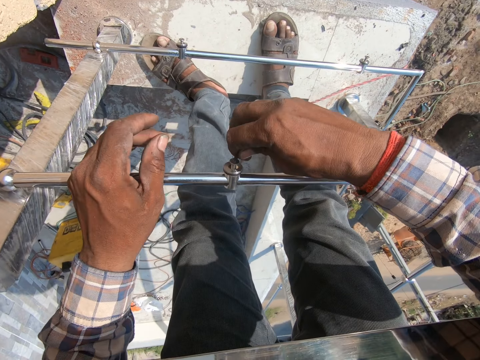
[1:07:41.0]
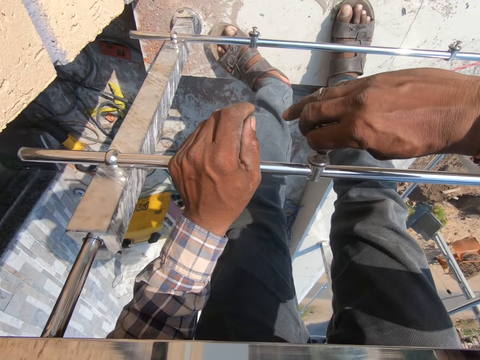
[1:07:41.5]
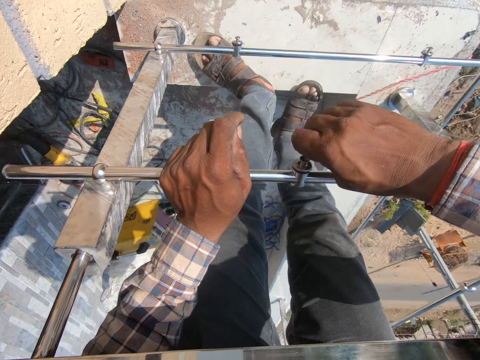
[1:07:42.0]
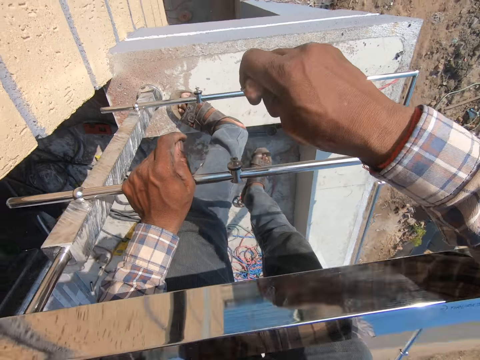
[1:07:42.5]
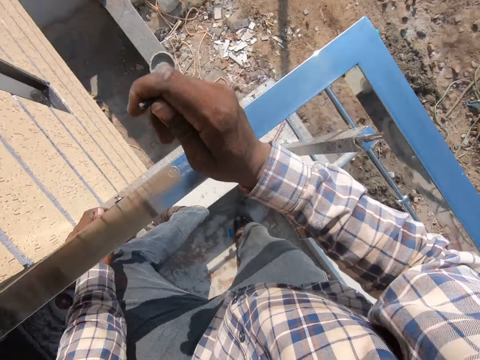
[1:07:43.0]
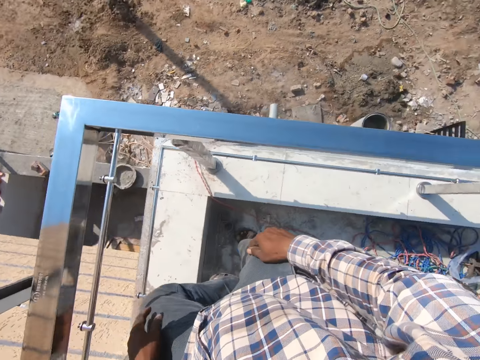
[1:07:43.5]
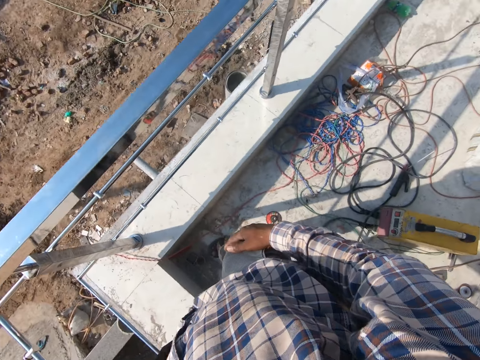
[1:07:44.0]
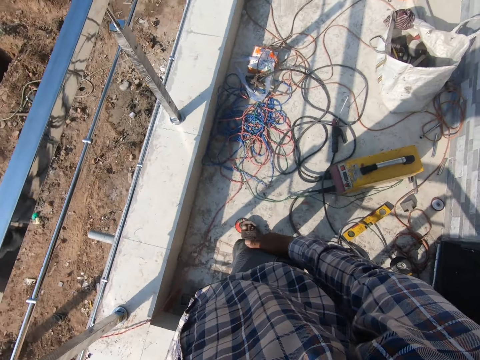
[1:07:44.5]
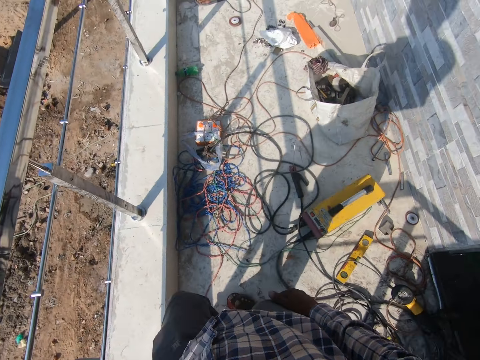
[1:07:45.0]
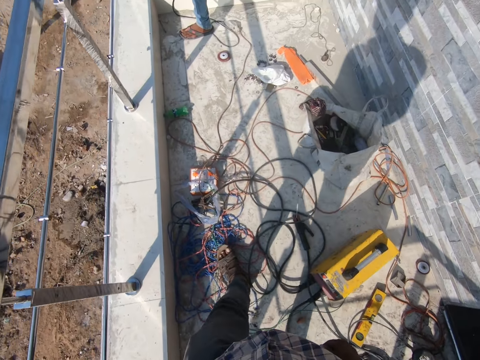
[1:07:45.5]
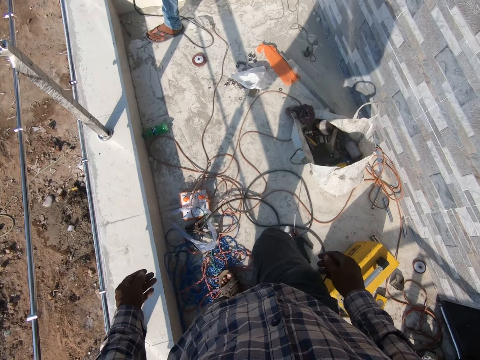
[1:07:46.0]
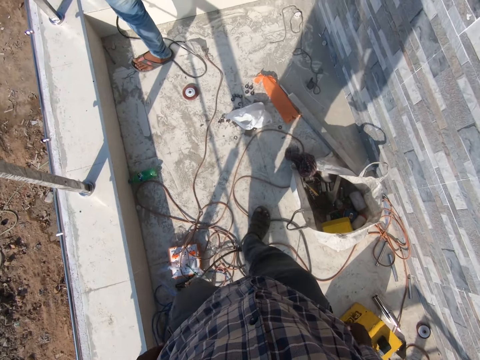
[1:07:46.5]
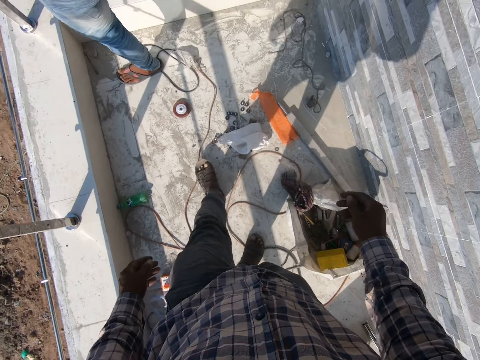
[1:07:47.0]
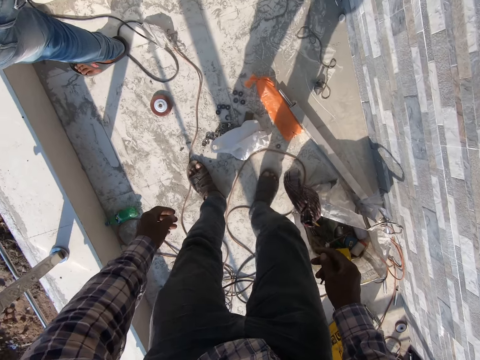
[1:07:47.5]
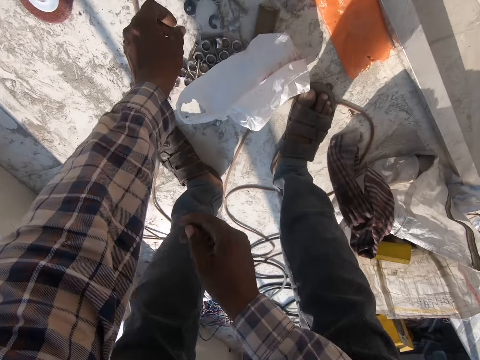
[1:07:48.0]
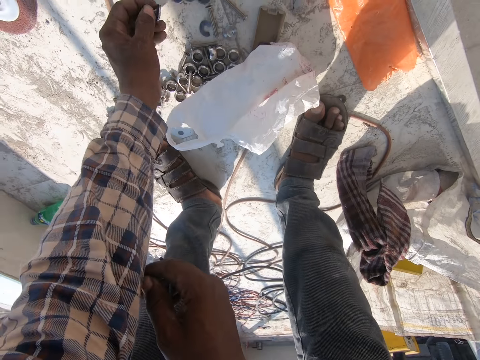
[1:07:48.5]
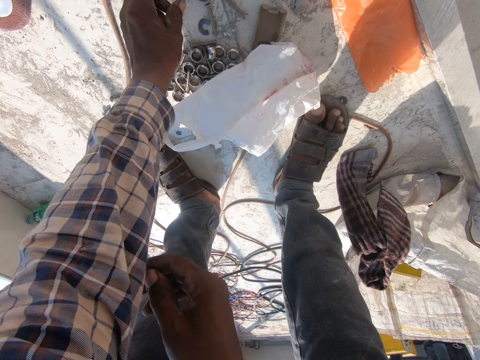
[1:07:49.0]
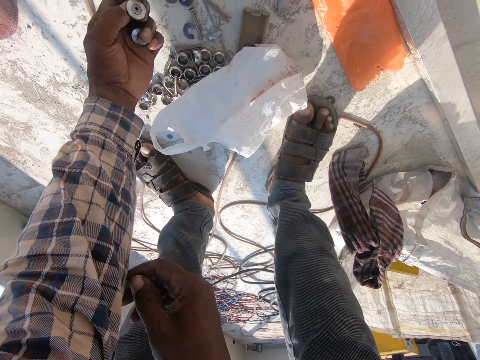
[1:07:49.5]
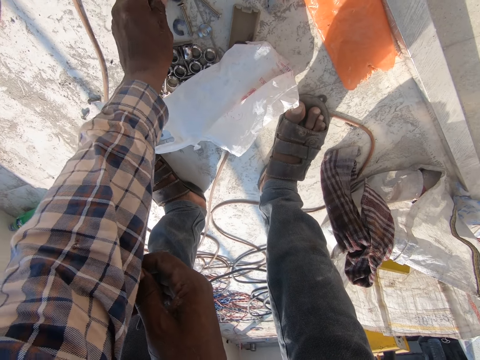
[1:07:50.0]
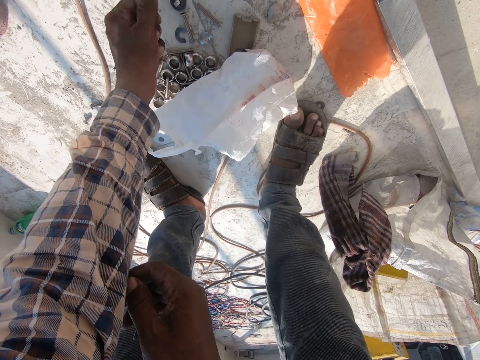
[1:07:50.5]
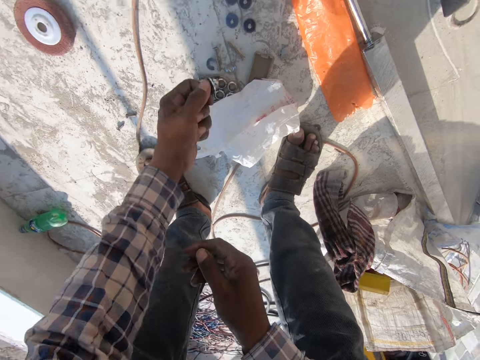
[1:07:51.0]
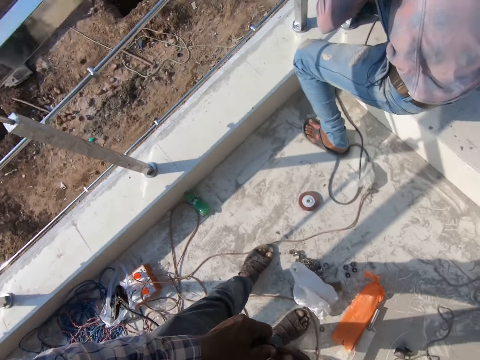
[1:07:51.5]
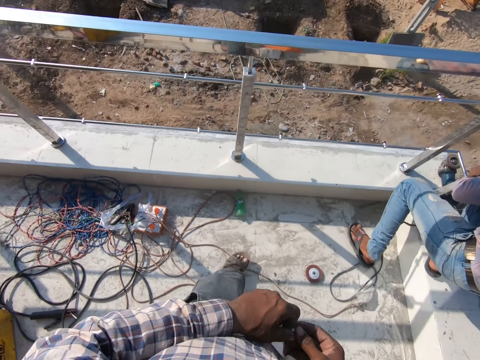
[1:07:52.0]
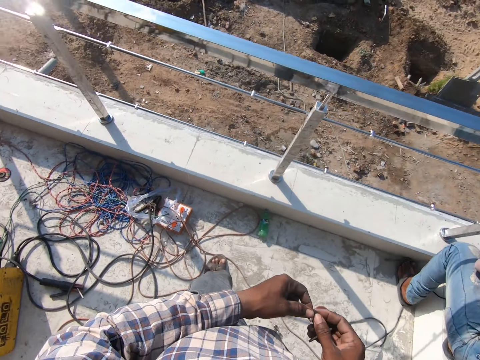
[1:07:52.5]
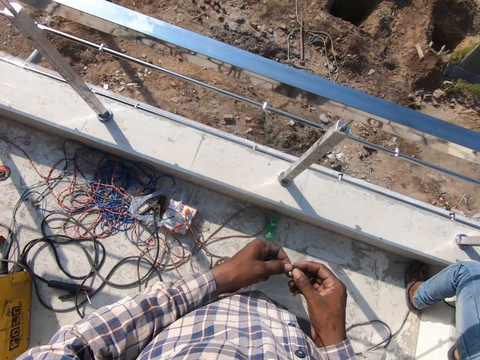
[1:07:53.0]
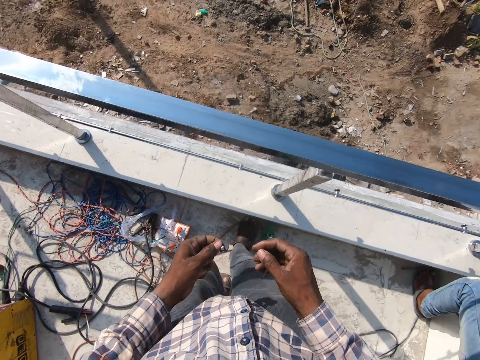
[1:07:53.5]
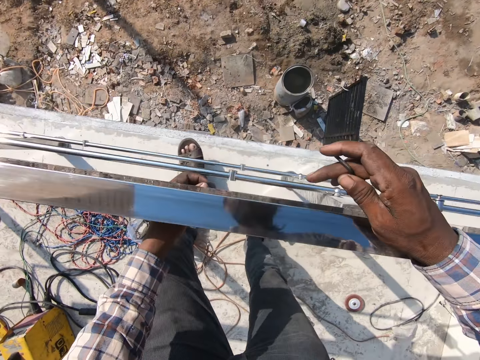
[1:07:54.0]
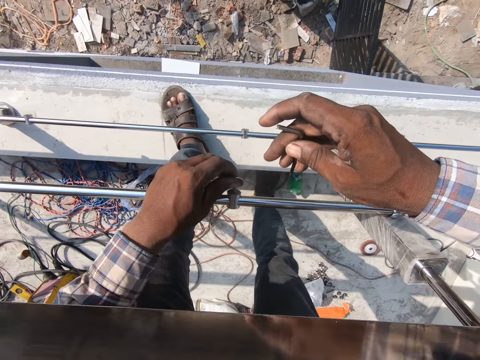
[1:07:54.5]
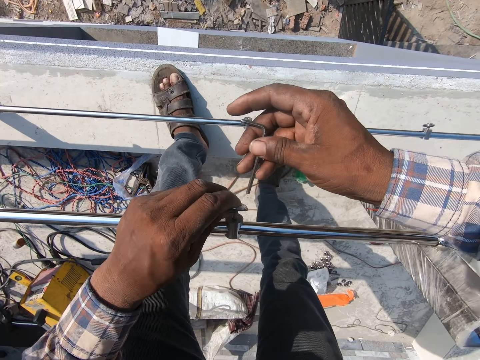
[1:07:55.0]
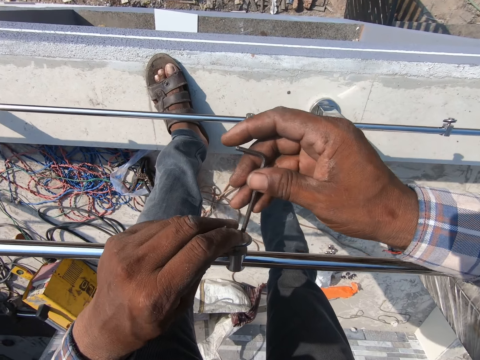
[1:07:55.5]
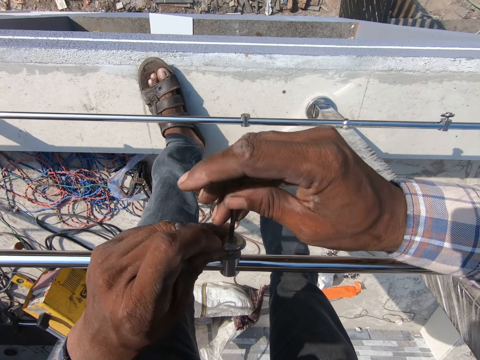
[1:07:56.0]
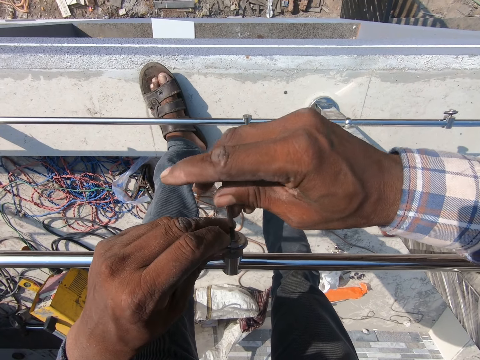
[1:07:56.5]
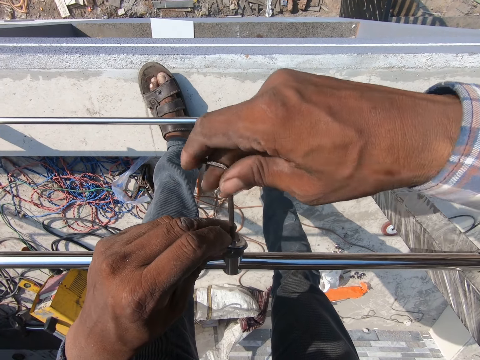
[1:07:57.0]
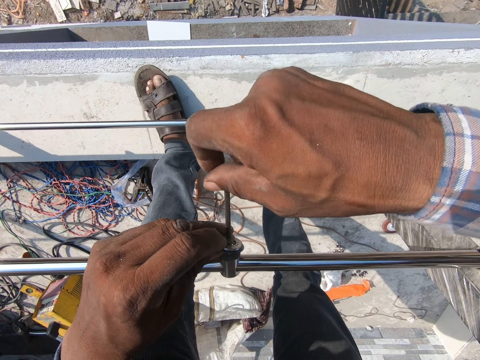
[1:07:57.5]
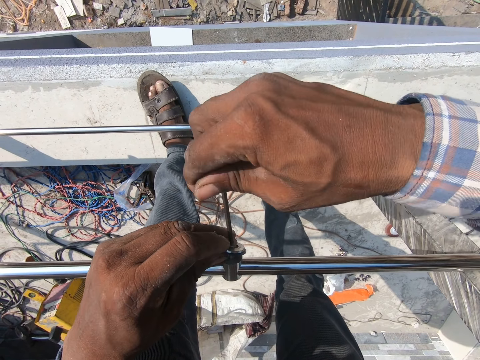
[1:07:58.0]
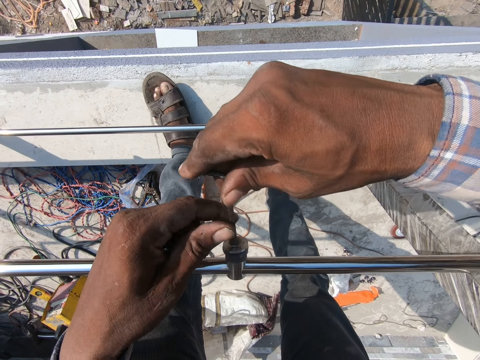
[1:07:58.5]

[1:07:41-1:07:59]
The camera wearer walks around. They pick up more nuts or screws. They walk around. They put the screw to the steel. They tighten the nut using a hex key.

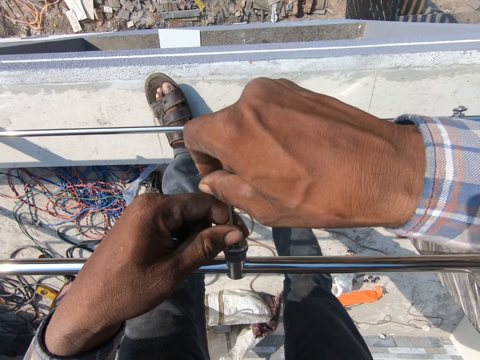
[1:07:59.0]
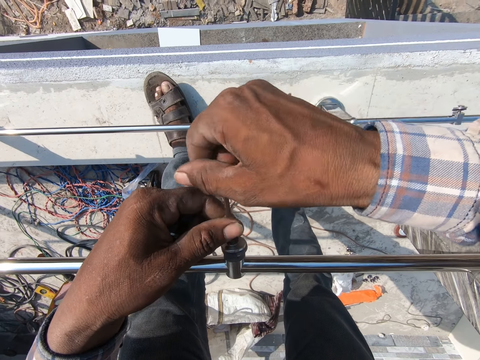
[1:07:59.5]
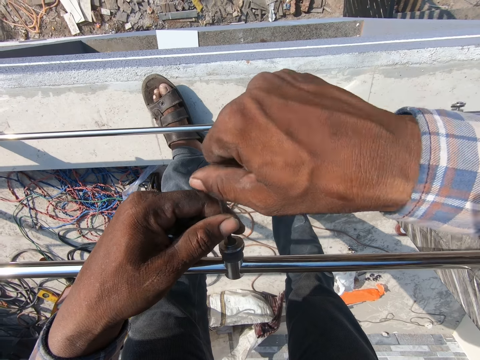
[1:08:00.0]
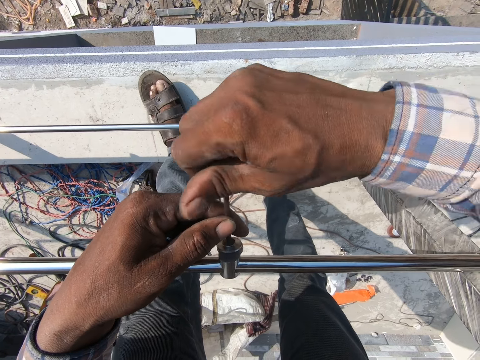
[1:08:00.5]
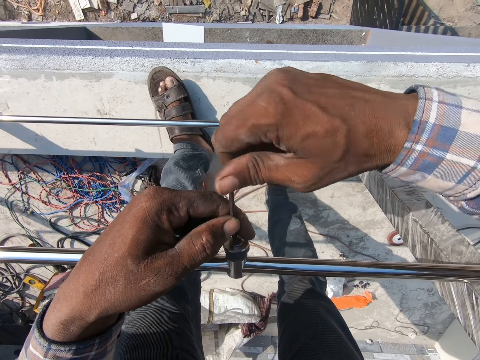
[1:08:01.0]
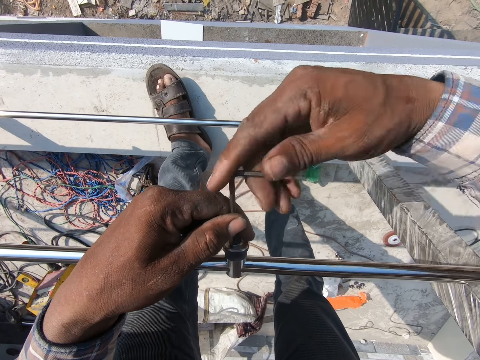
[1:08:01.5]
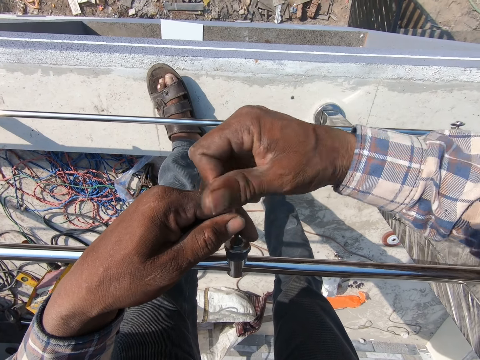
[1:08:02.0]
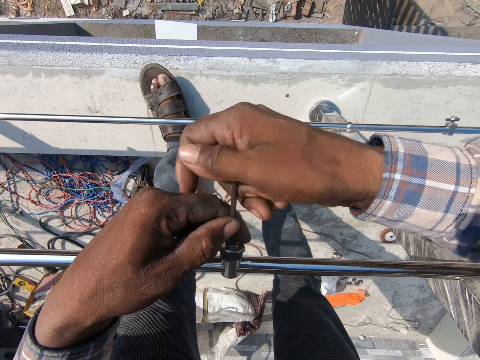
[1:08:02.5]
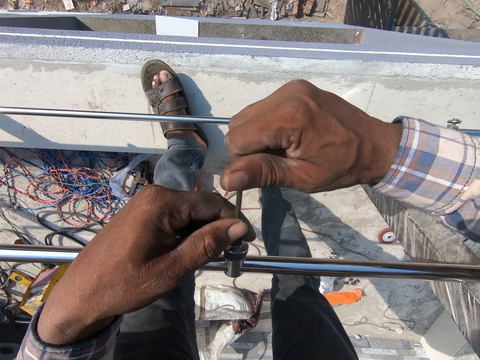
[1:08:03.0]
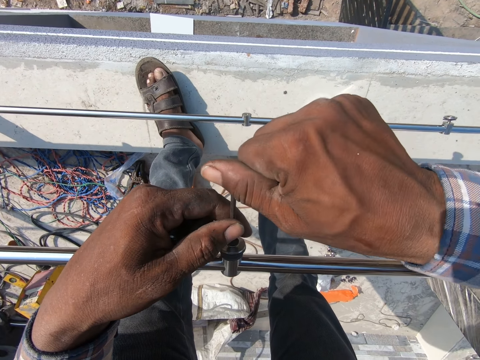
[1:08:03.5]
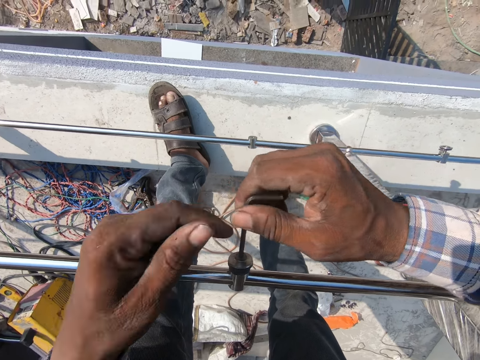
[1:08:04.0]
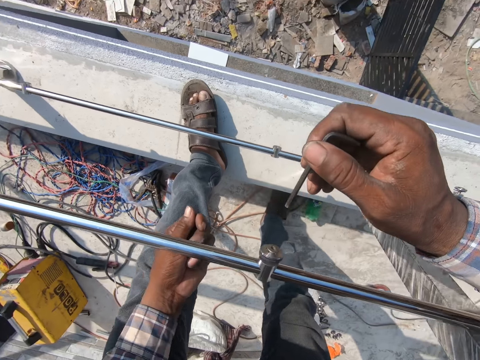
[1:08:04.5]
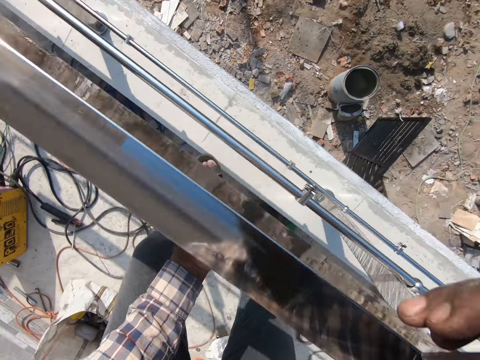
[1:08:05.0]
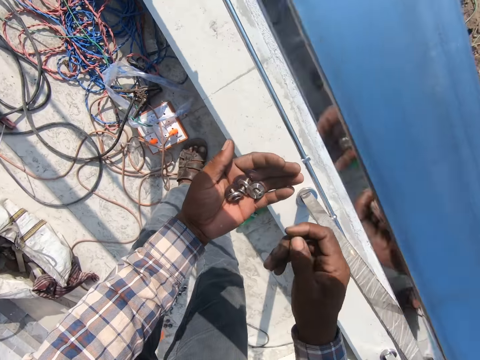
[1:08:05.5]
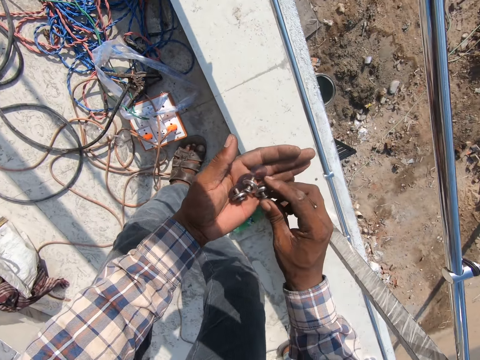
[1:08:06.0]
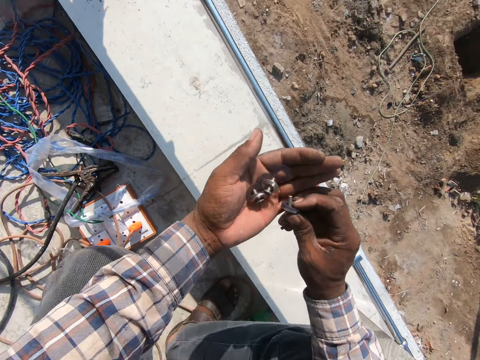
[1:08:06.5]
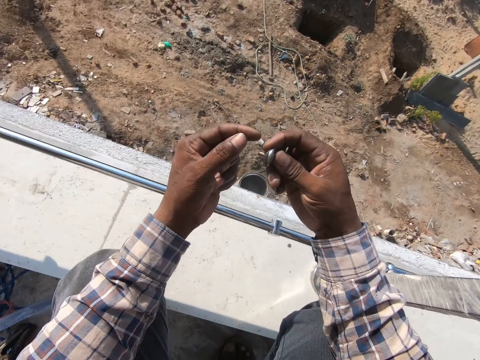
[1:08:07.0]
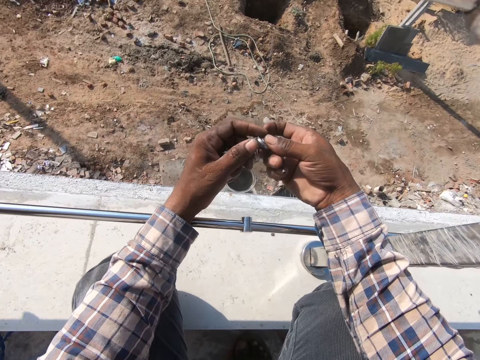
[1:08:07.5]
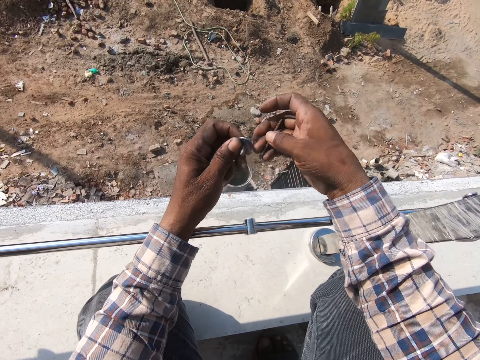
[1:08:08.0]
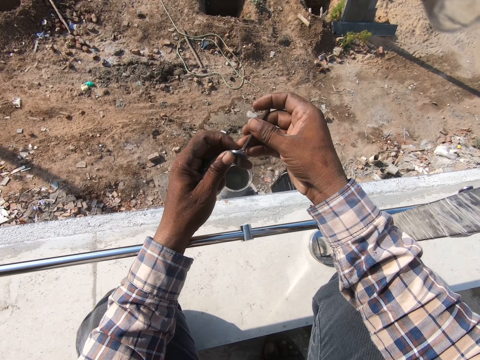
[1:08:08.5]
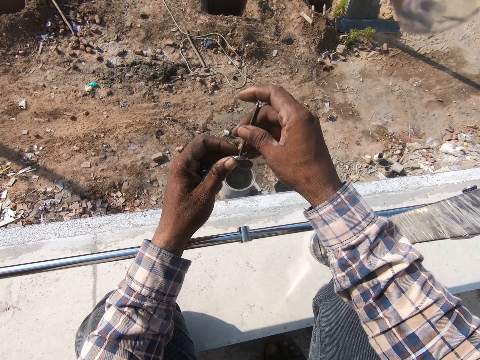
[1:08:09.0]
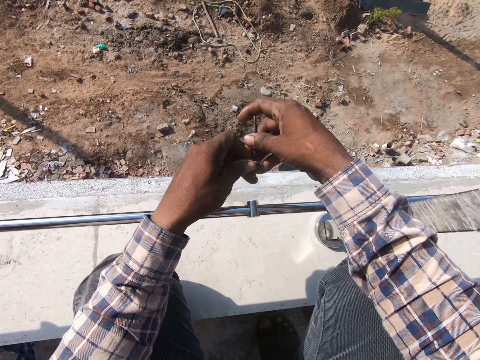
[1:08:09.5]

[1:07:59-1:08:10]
The camera wearer squats. They pick a screw from the left hand. They insert the nut through the metal and put the hex key on top of the screw.
